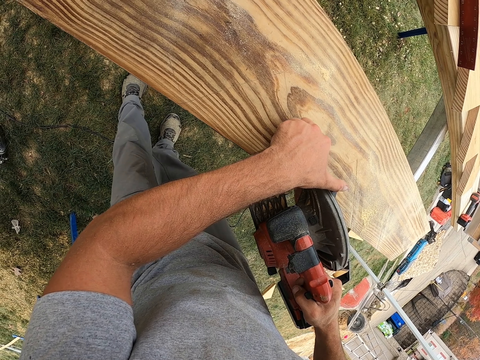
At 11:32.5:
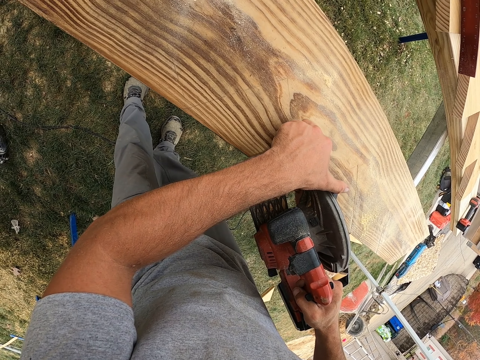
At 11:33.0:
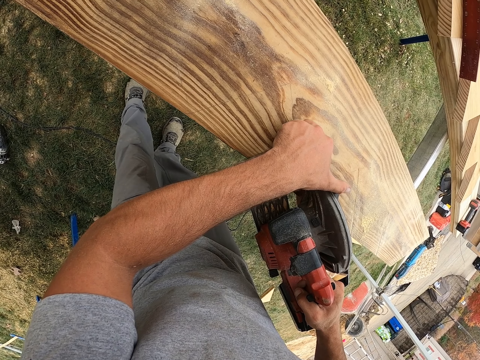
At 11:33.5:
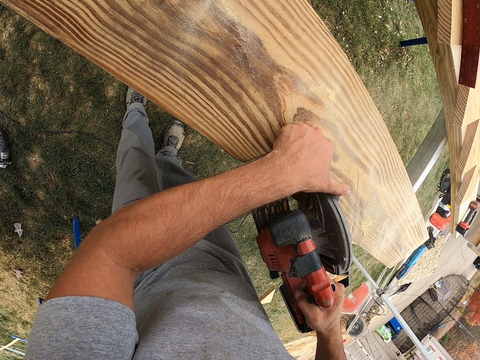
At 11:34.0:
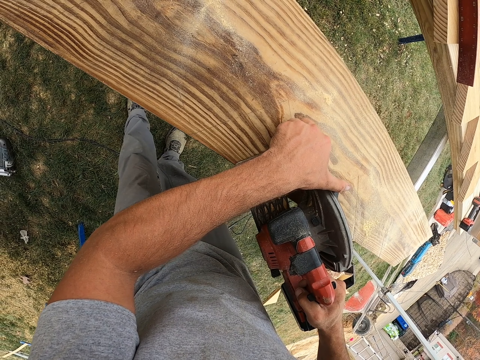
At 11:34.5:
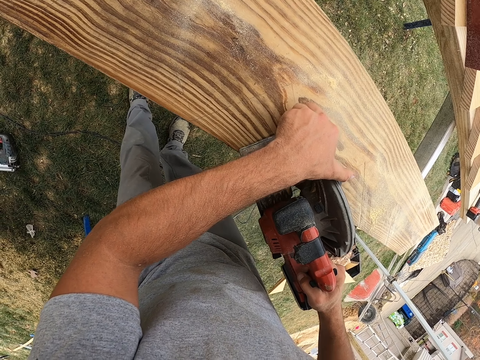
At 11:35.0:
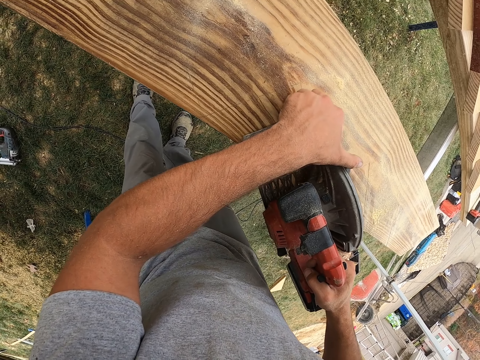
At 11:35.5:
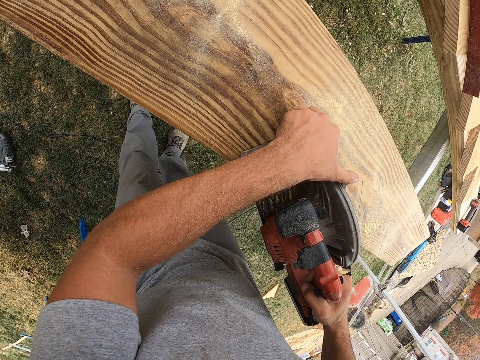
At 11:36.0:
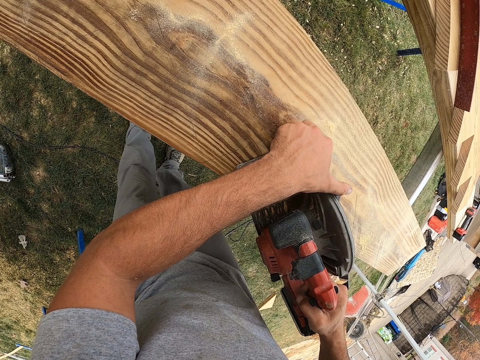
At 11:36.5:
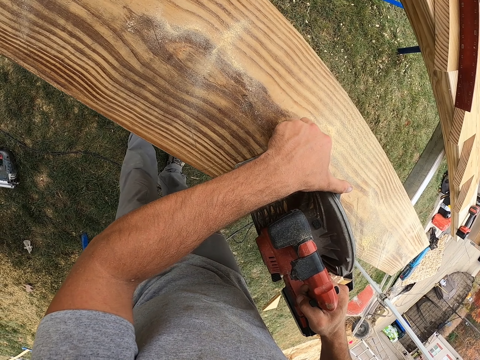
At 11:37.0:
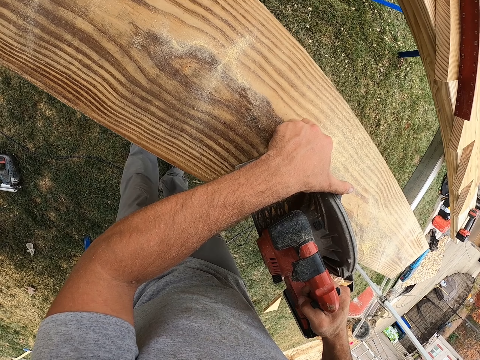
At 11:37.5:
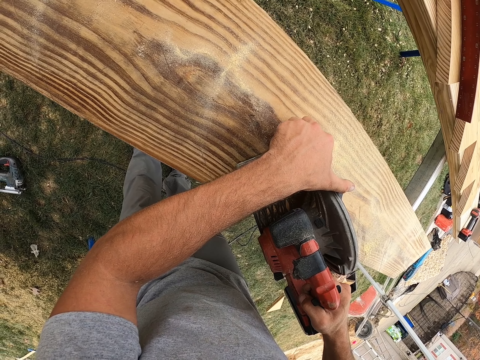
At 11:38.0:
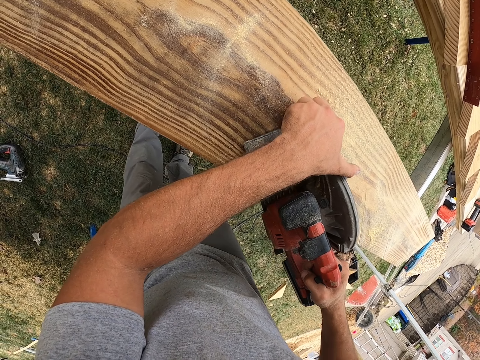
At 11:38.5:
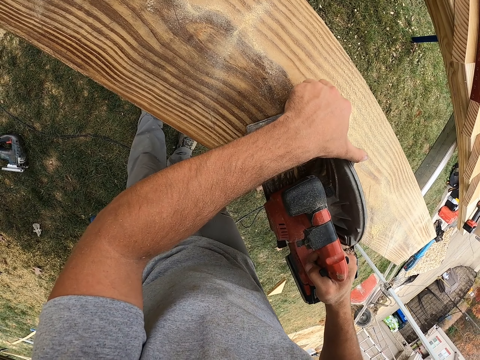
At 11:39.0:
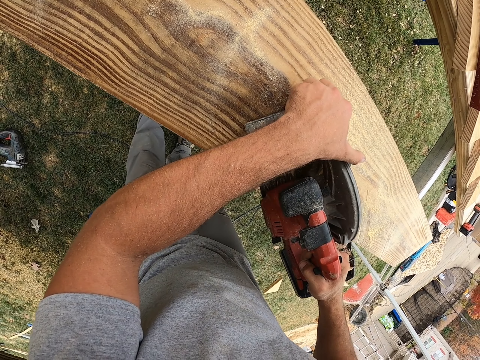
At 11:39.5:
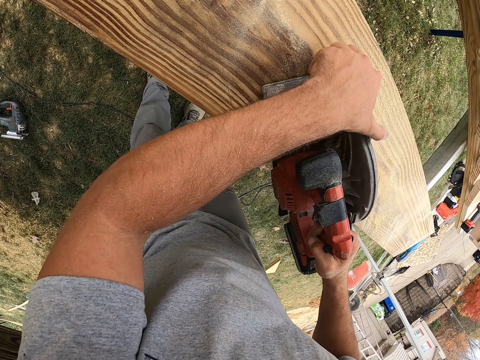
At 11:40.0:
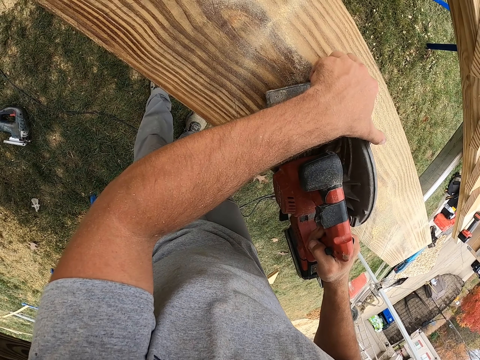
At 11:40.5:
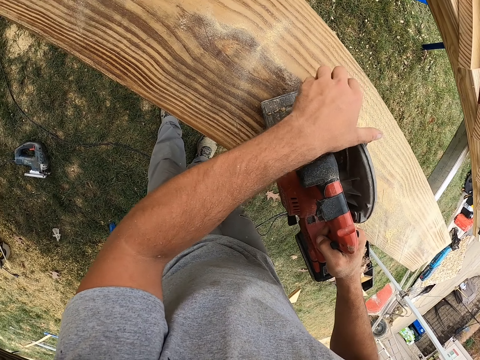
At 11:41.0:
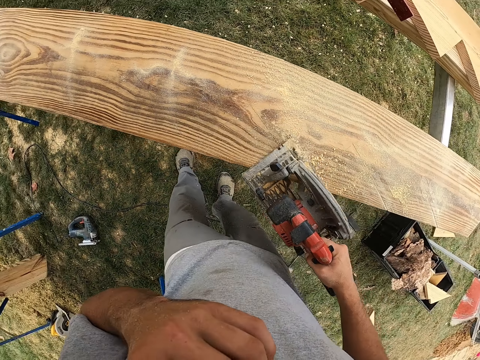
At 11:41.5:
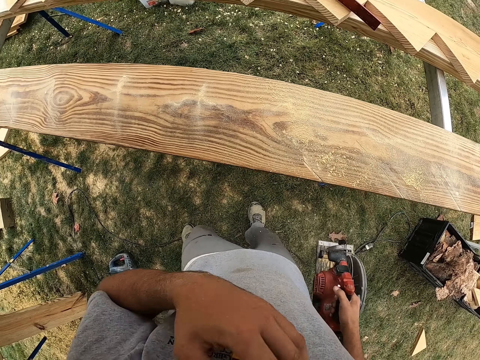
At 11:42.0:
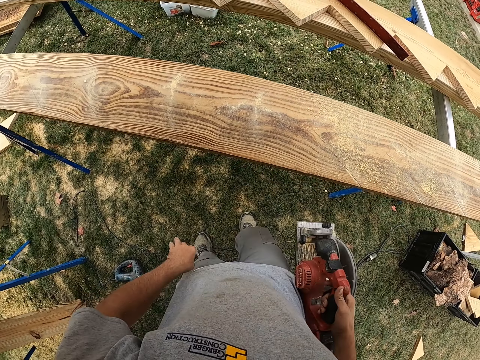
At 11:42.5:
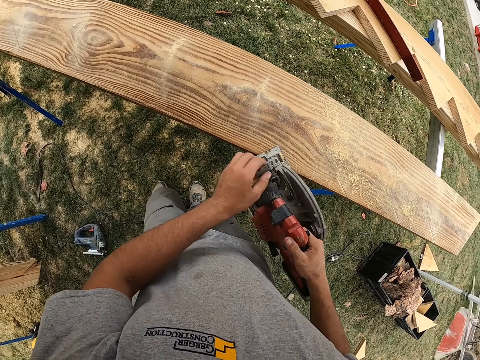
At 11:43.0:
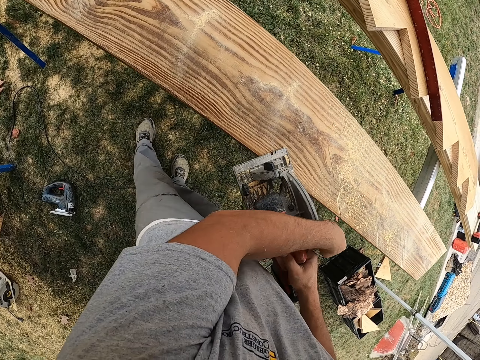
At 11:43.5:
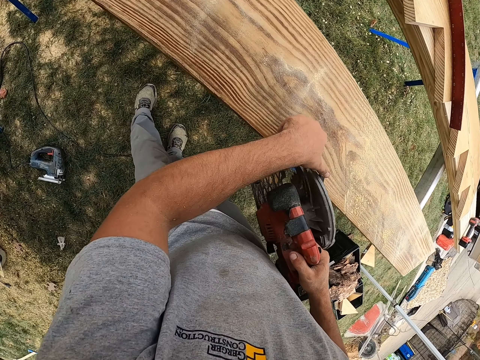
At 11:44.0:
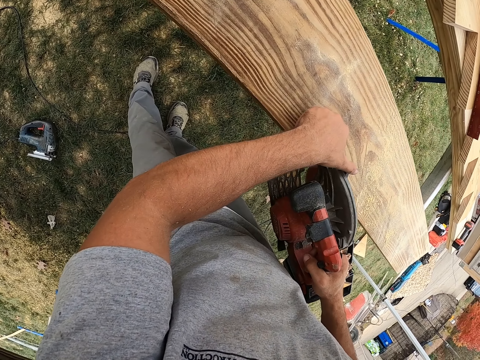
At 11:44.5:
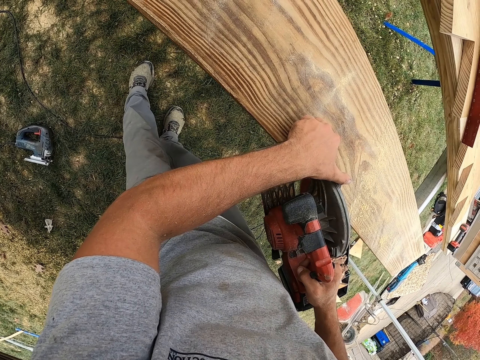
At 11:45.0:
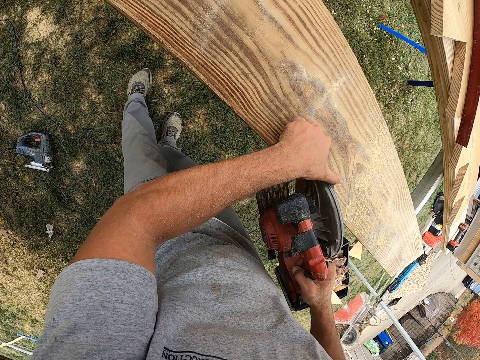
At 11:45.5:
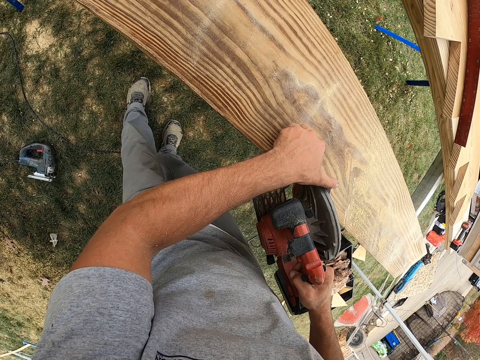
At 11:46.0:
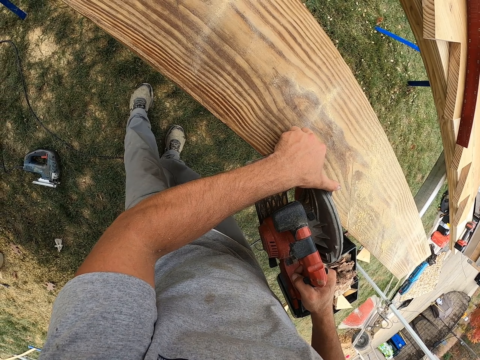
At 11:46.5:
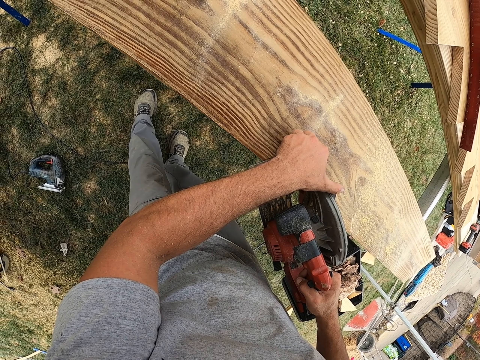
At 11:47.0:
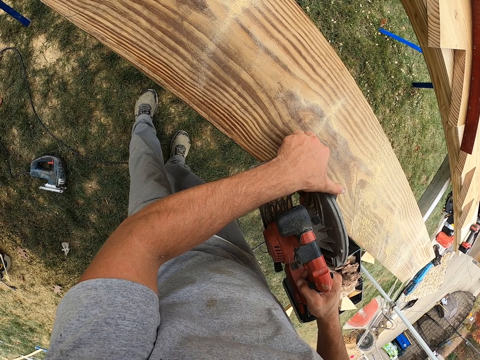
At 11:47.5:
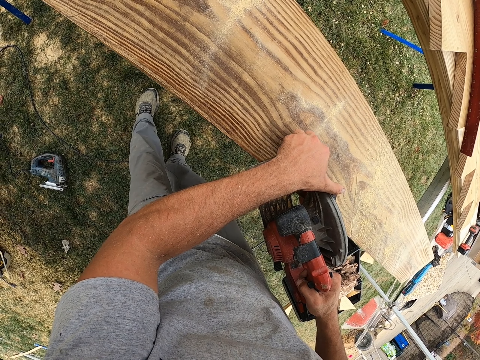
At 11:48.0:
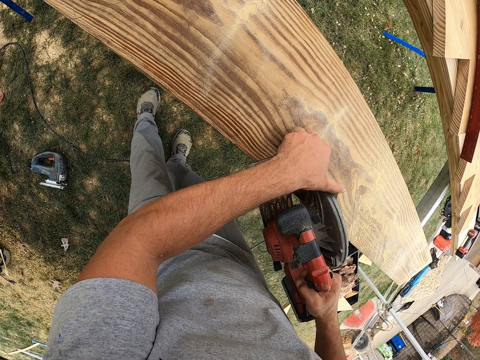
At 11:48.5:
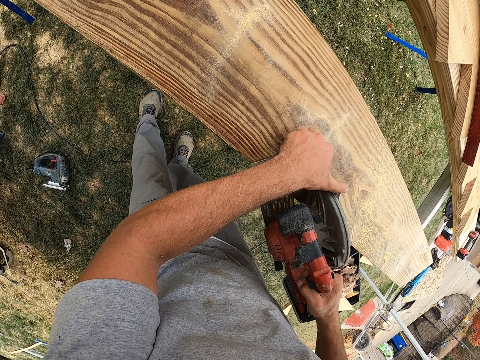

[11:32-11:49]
The camera wearer touches his face with the left hand. He starts a circular saw. He cuts wood with the circular saw.

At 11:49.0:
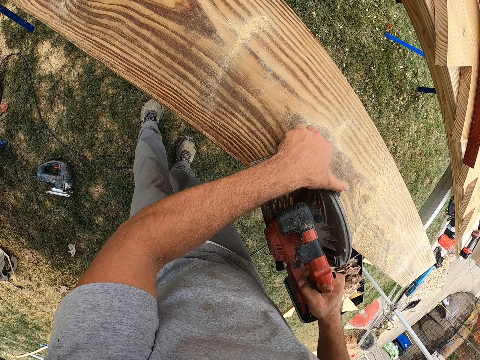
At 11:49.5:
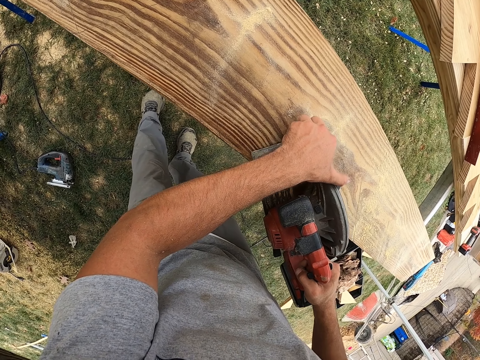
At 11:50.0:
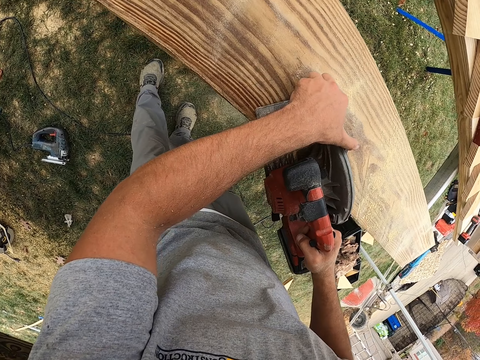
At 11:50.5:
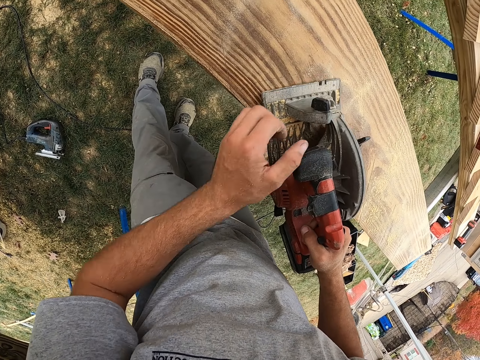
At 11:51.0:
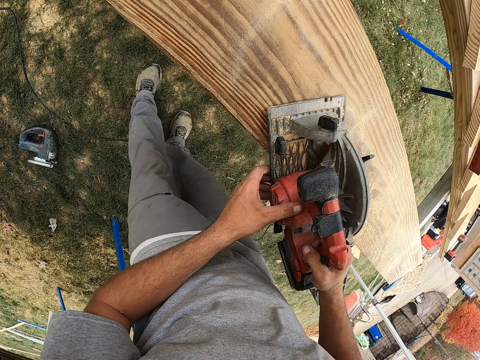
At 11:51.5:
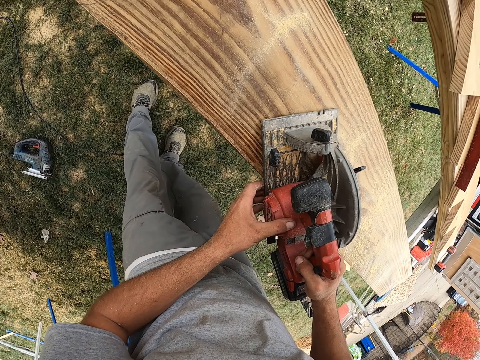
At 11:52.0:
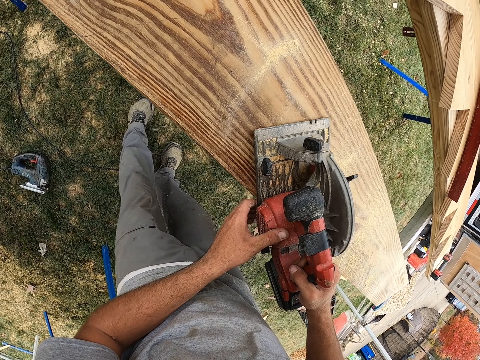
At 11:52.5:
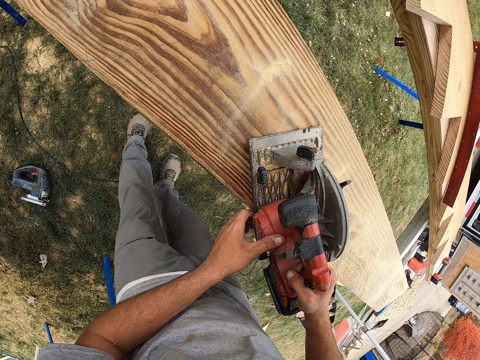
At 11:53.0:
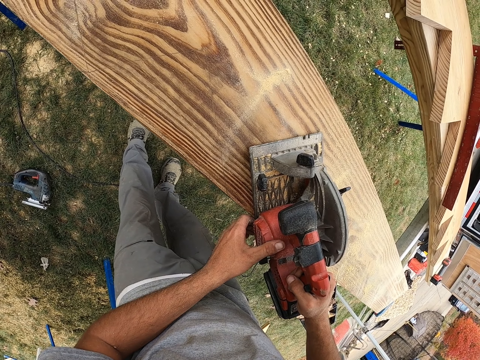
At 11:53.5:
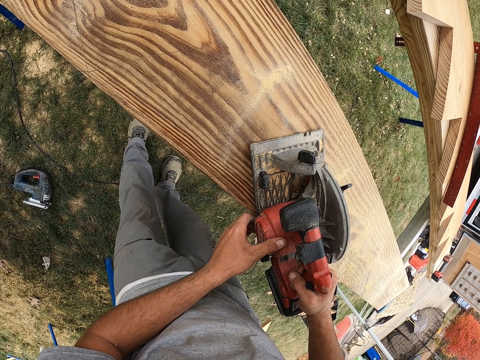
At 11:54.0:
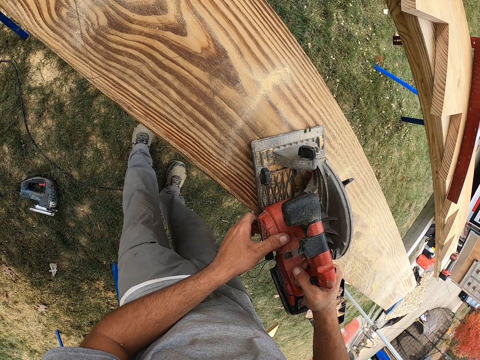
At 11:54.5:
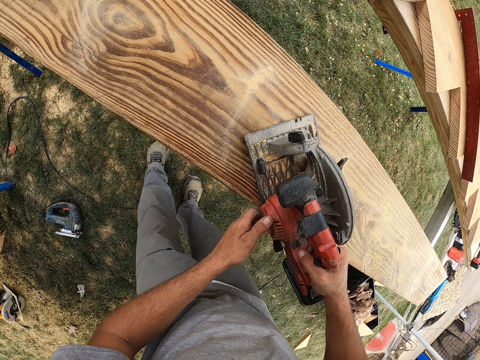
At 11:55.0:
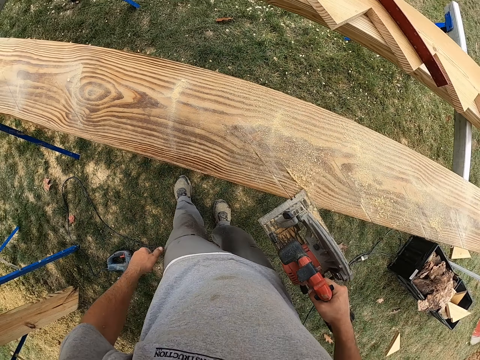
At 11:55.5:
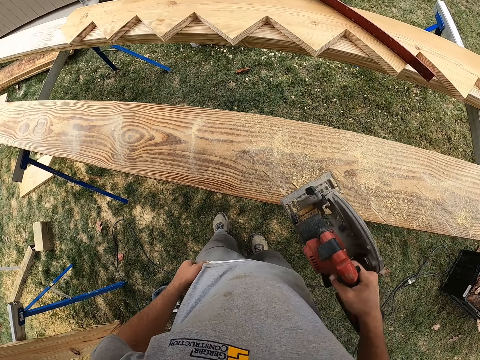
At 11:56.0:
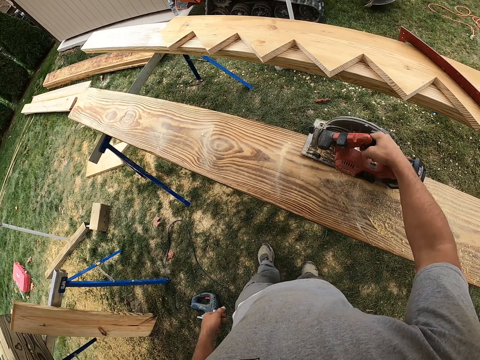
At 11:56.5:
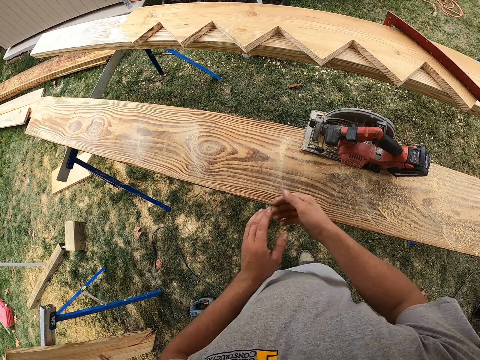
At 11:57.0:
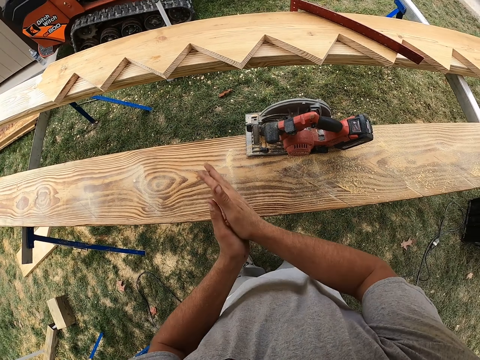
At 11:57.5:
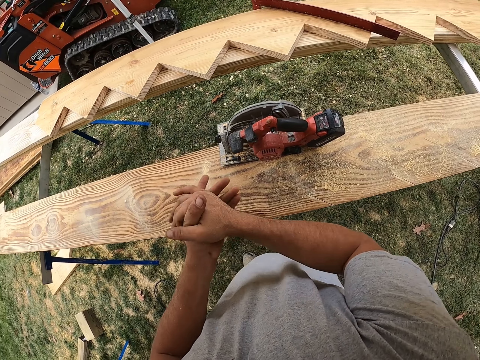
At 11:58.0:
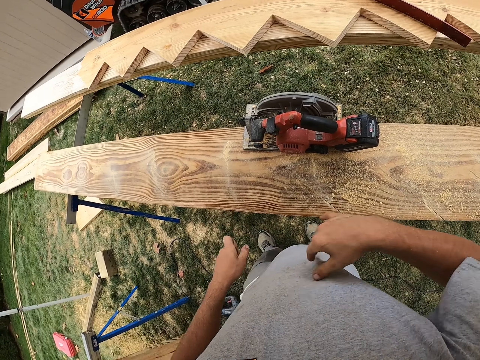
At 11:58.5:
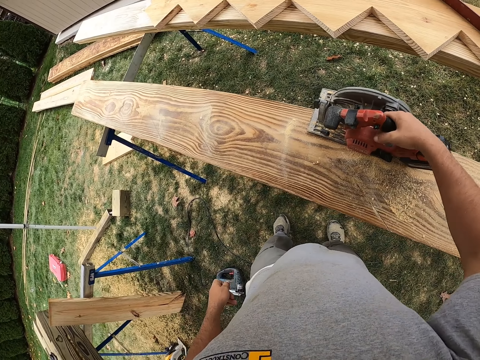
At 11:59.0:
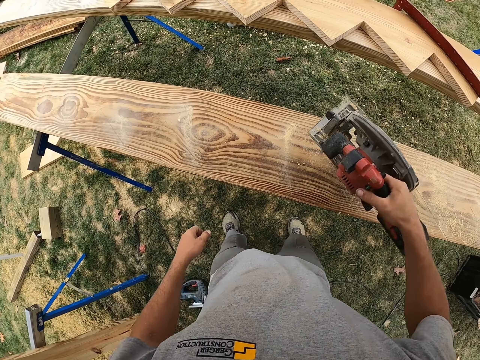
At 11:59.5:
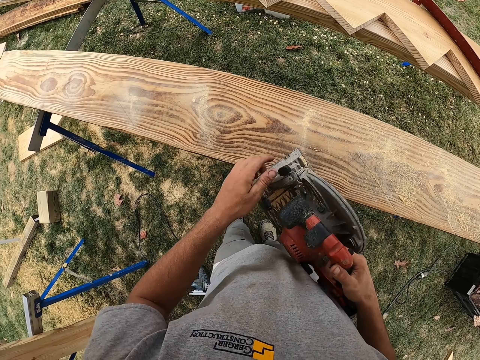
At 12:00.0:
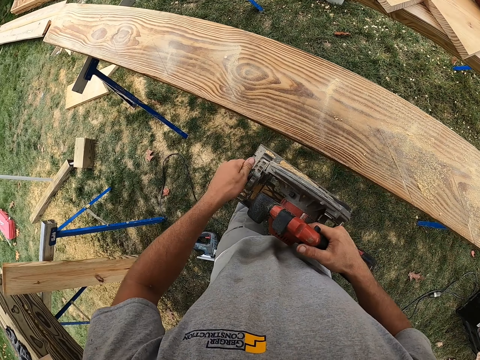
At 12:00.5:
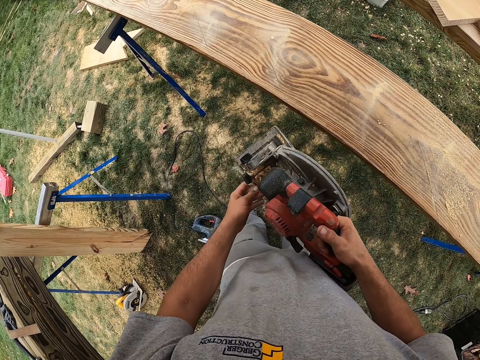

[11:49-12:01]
The camera wearer puts a circular saw on the wood. He rubs his hands. He takes the circular saw on the wood.
